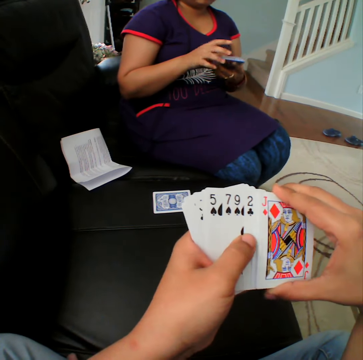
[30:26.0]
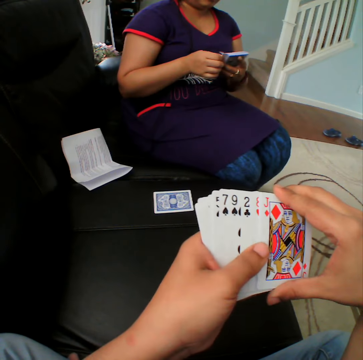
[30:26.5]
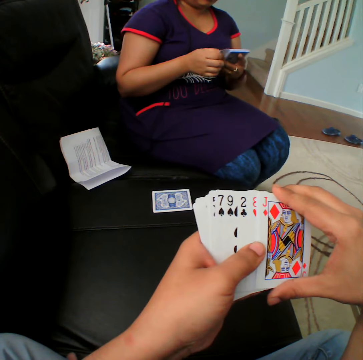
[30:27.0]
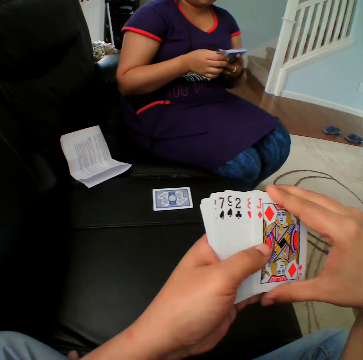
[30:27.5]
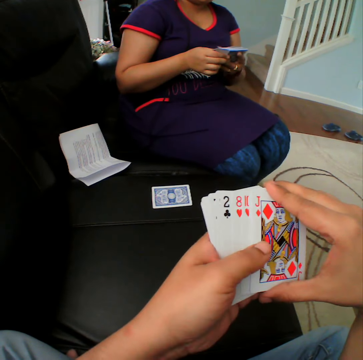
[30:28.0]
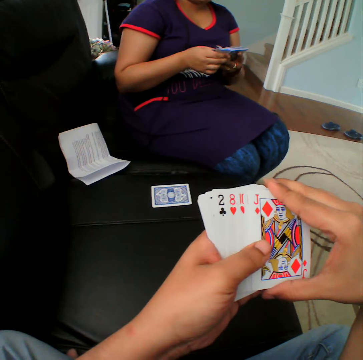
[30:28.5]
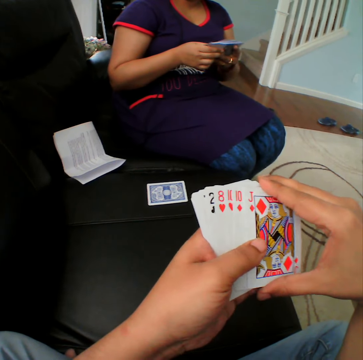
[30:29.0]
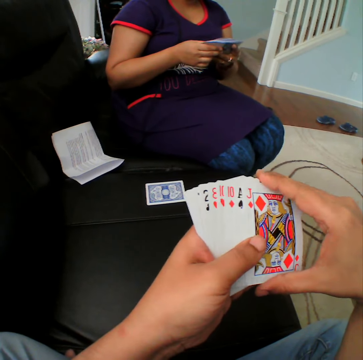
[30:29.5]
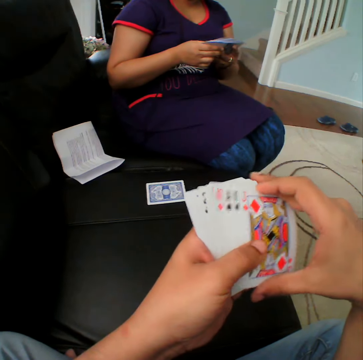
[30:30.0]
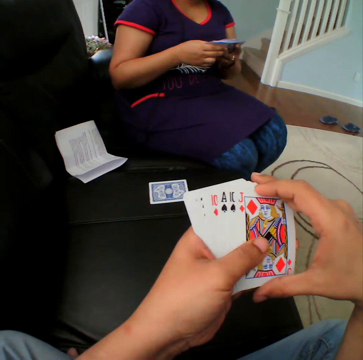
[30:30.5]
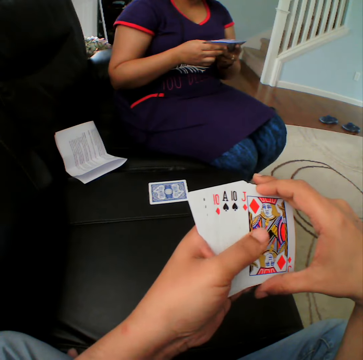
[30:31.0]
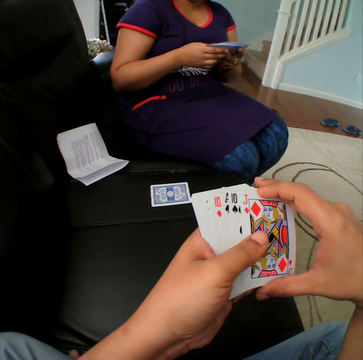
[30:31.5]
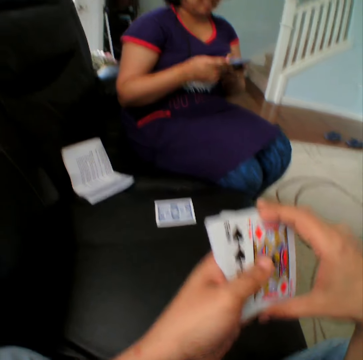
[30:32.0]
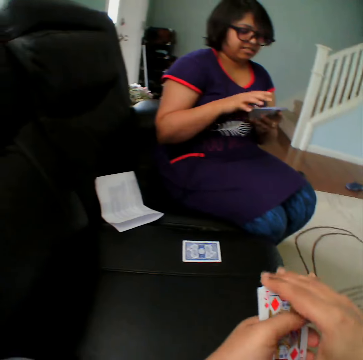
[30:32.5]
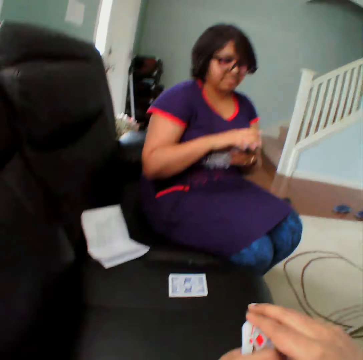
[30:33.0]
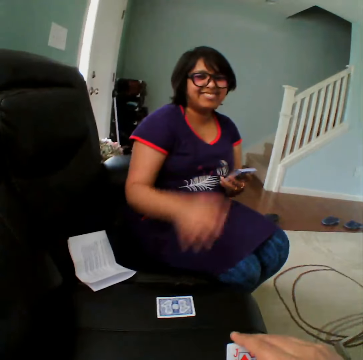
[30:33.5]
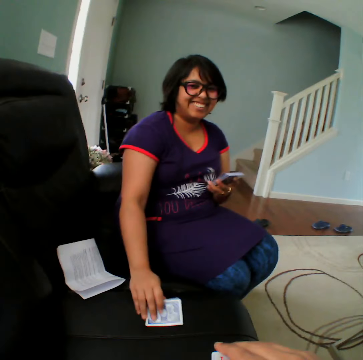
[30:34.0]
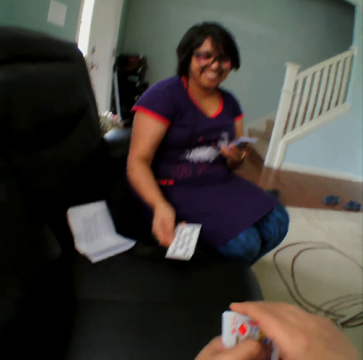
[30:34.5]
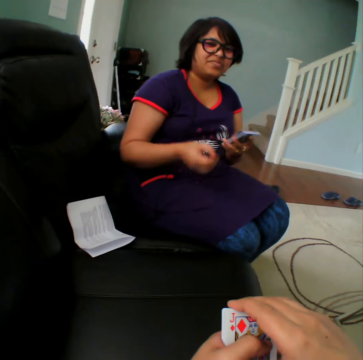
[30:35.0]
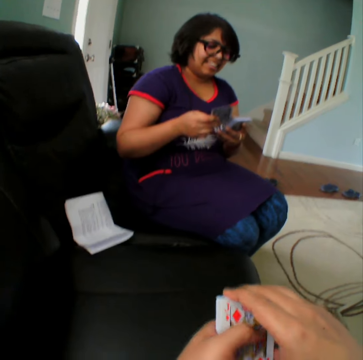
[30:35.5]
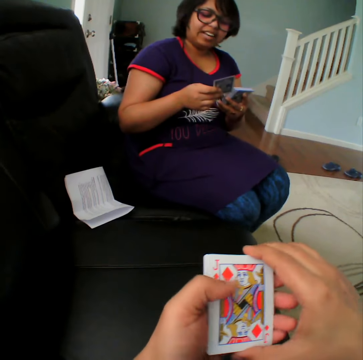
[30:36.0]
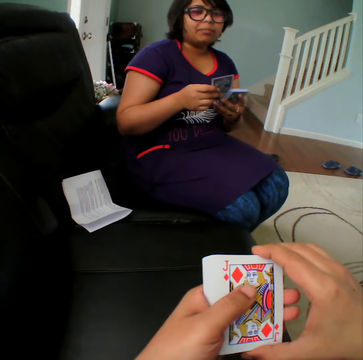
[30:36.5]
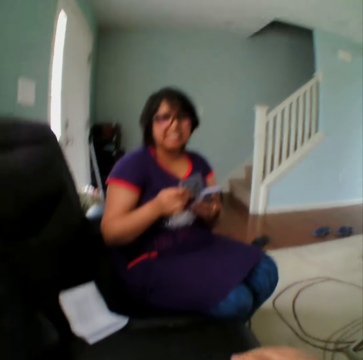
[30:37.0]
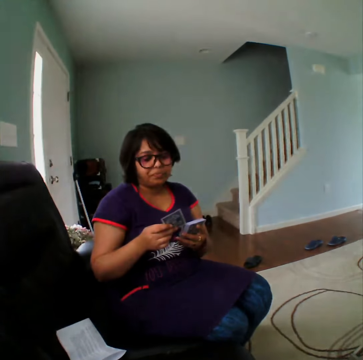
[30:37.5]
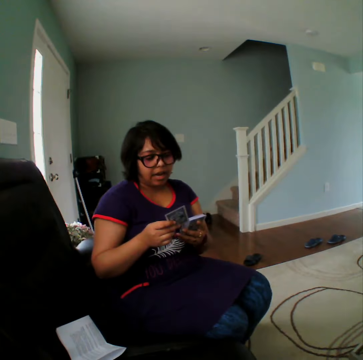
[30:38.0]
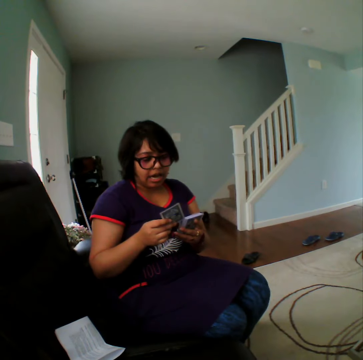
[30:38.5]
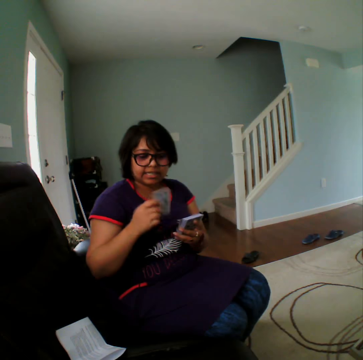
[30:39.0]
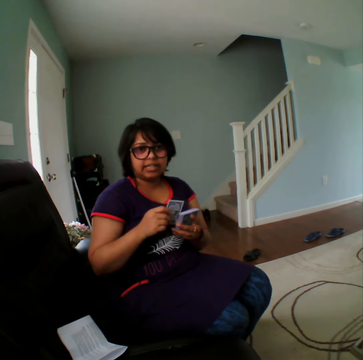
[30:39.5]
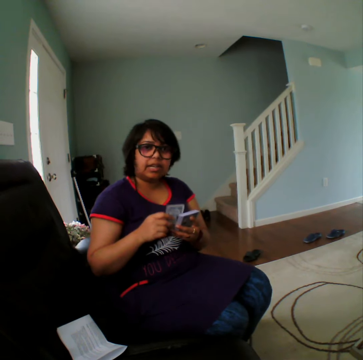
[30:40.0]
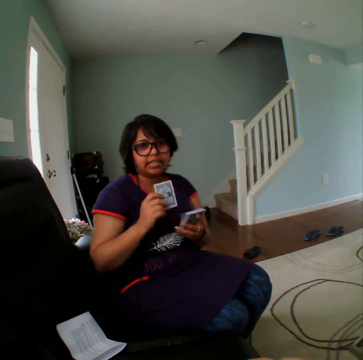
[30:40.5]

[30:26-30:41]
A woman picks up the card and turns the card. The woman takes the card back. The camera wearer converses with the woman.

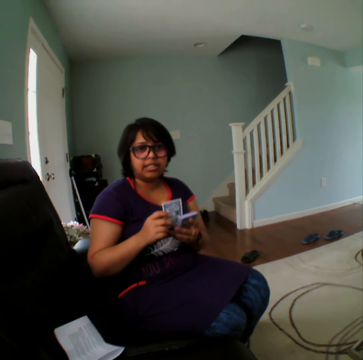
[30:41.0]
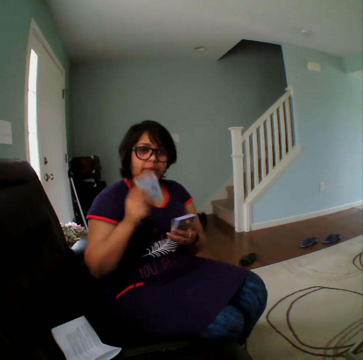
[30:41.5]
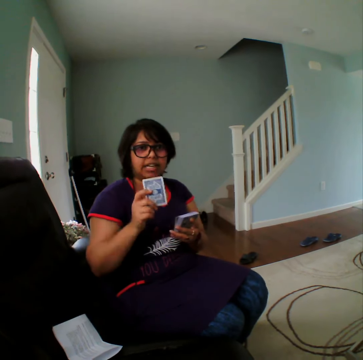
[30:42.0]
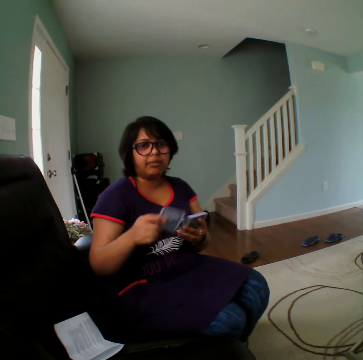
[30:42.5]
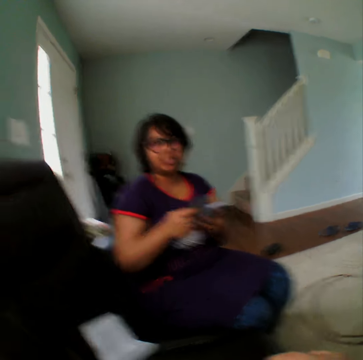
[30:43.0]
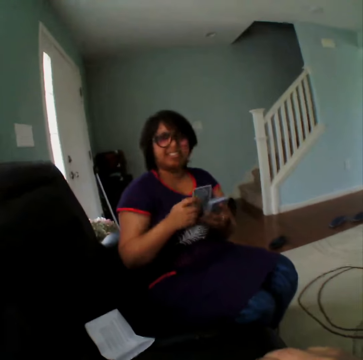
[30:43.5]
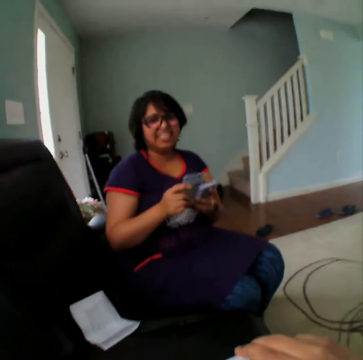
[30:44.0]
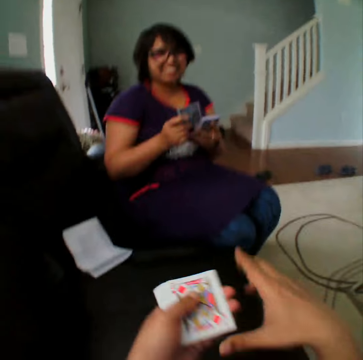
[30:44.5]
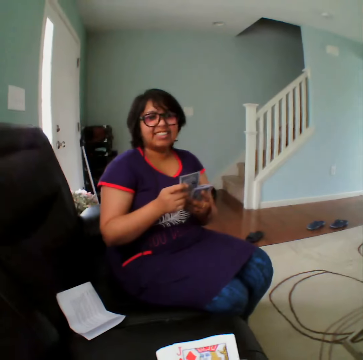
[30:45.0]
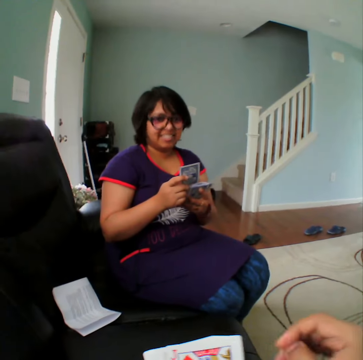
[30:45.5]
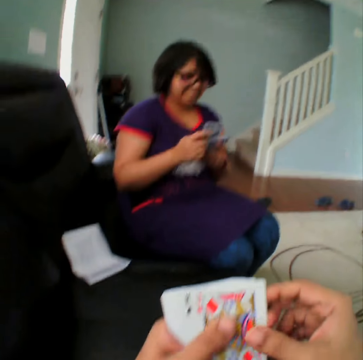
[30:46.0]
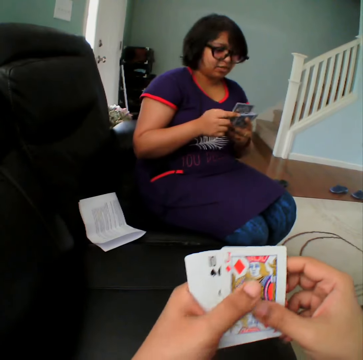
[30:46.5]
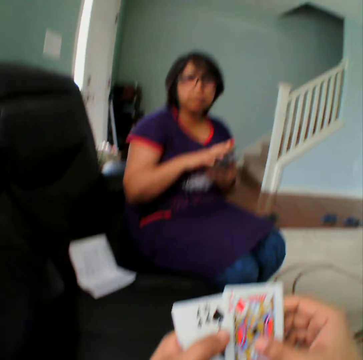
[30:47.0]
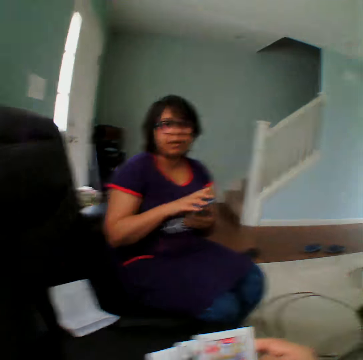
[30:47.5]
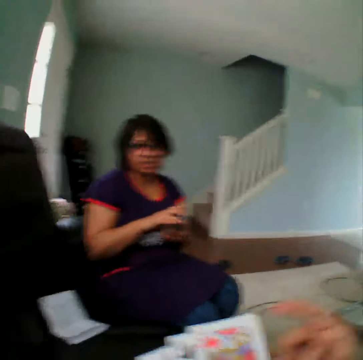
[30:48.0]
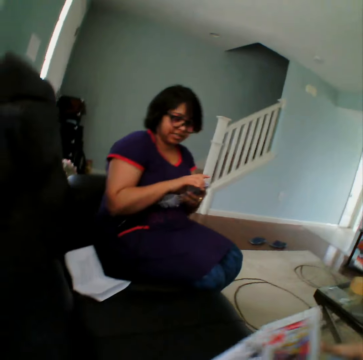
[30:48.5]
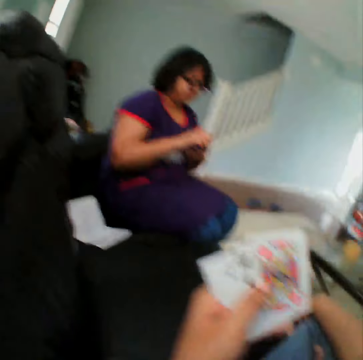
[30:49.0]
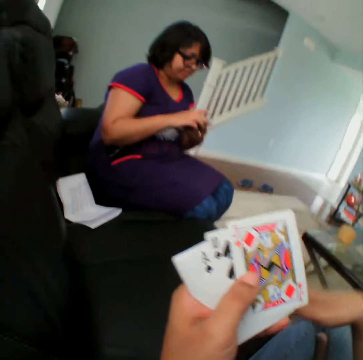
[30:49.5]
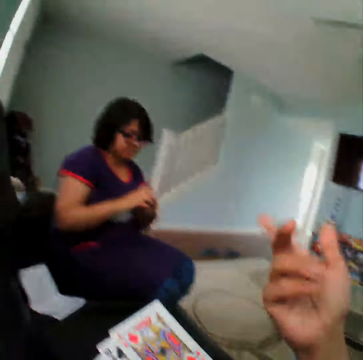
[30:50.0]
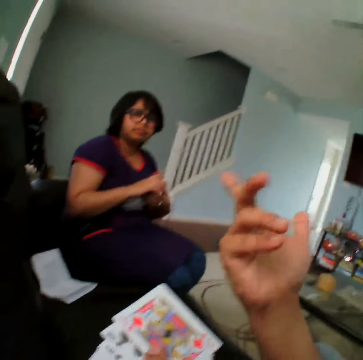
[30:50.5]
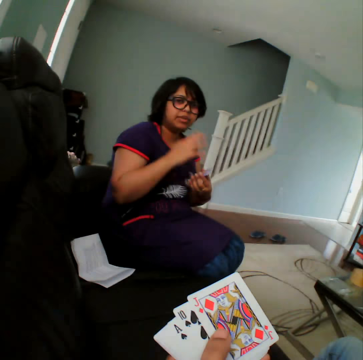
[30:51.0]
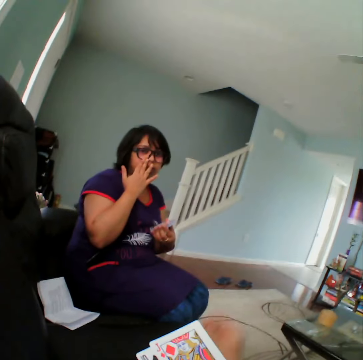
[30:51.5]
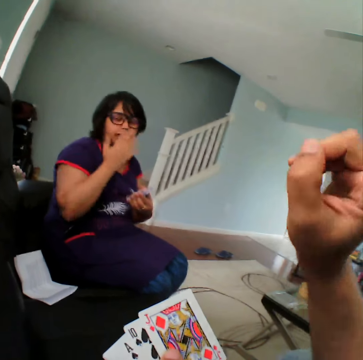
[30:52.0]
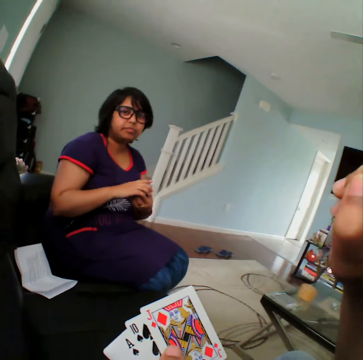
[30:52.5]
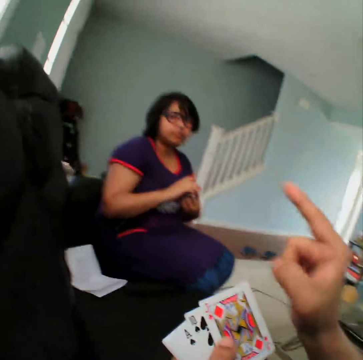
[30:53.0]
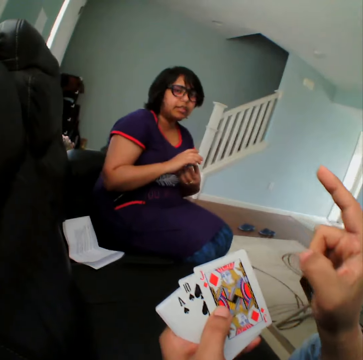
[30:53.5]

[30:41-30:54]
The camera wearer selects the cards. They converse with a woman.

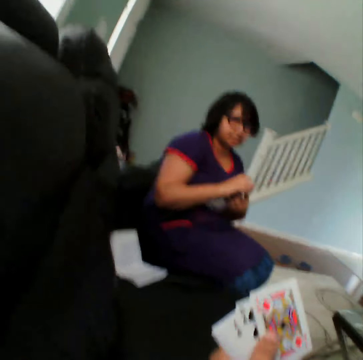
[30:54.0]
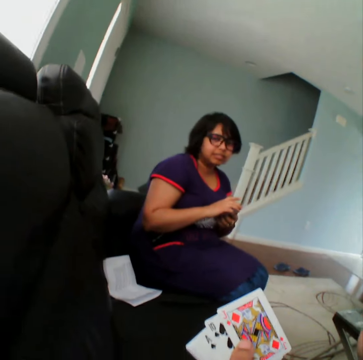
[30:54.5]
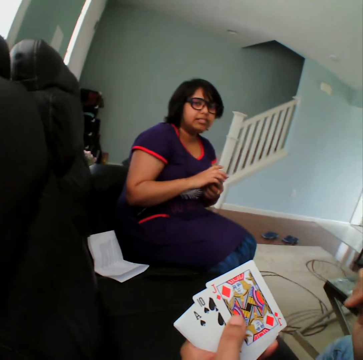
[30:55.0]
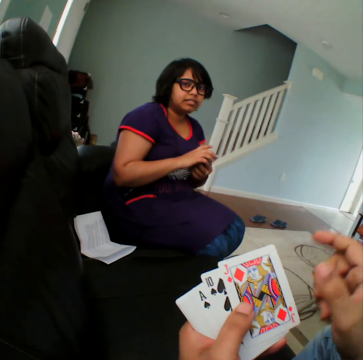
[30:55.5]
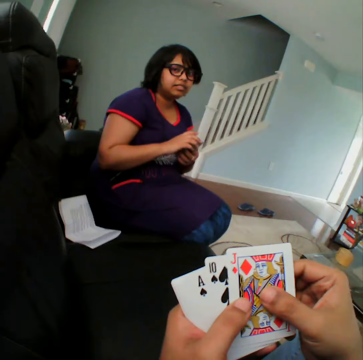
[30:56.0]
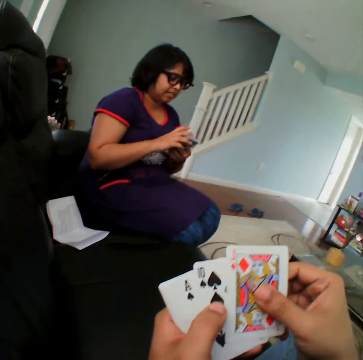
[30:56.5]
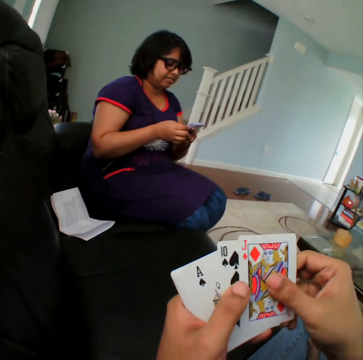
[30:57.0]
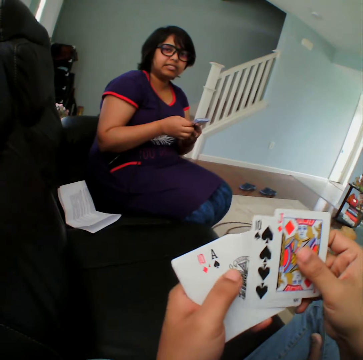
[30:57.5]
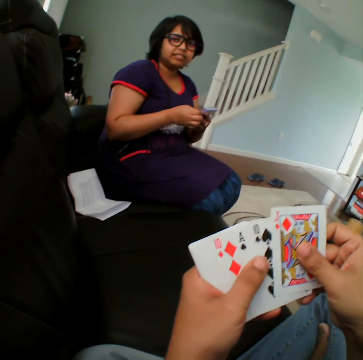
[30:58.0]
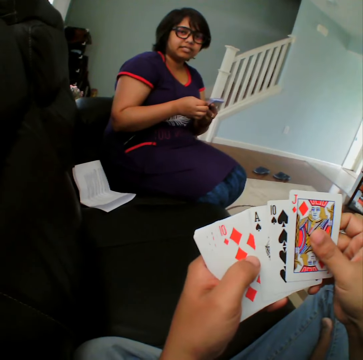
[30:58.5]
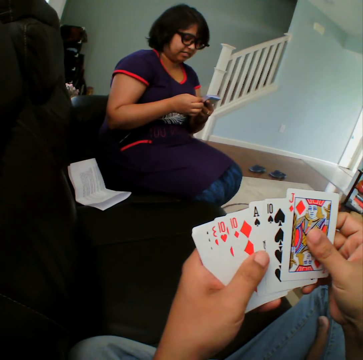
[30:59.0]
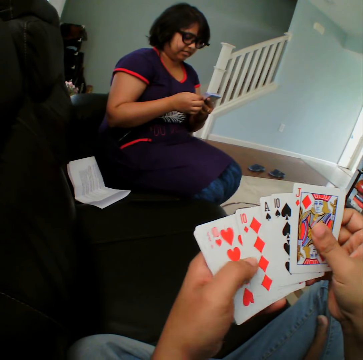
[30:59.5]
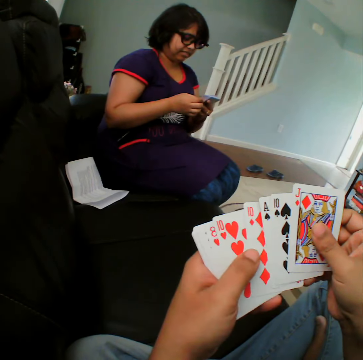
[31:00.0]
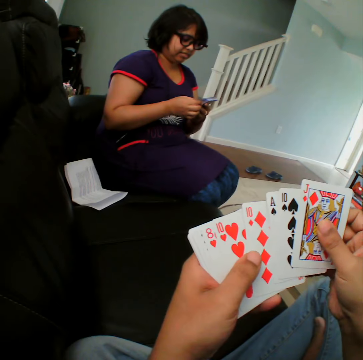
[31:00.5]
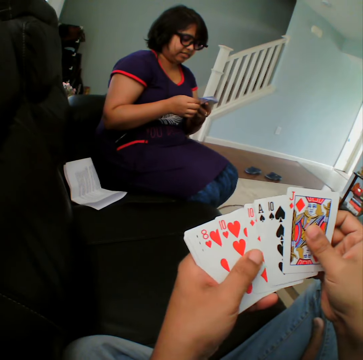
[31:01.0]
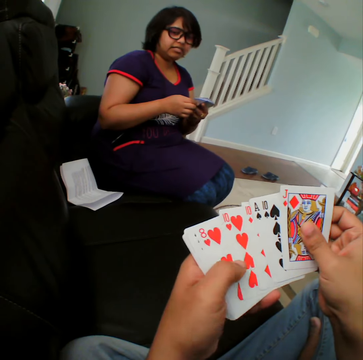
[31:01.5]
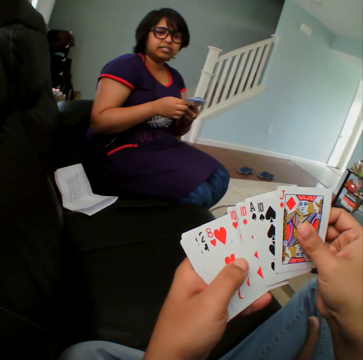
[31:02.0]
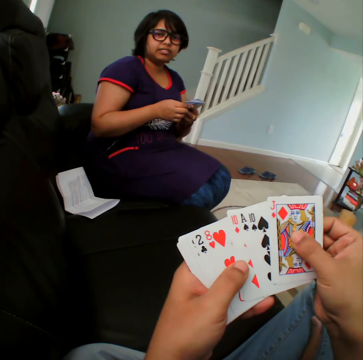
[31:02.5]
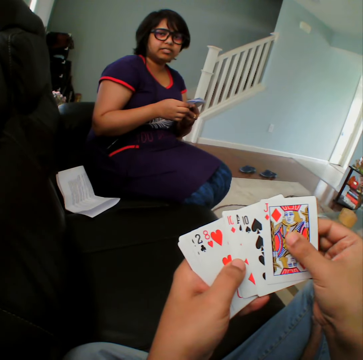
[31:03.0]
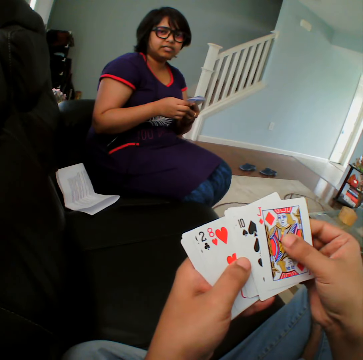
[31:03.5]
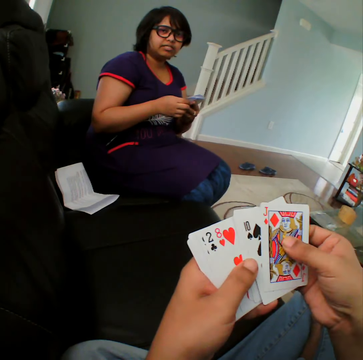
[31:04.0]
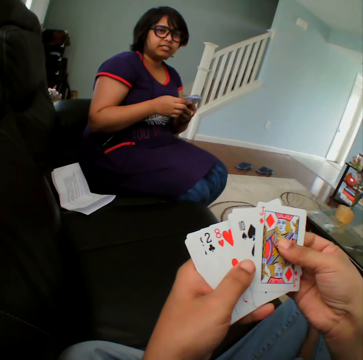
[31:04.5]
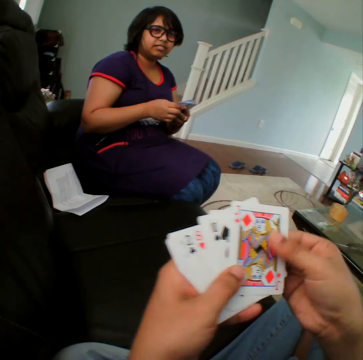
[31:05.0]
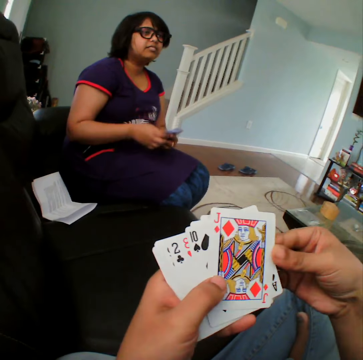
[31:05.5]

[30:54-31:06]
The camera wearer selects the cards.
